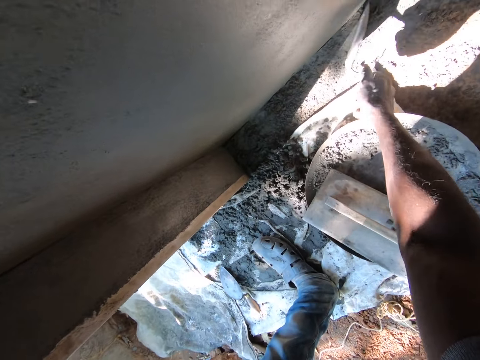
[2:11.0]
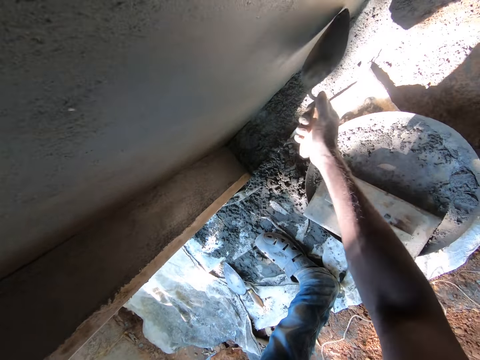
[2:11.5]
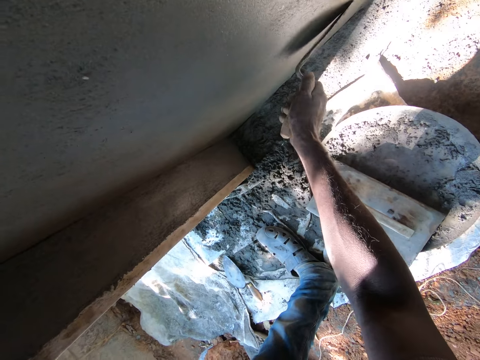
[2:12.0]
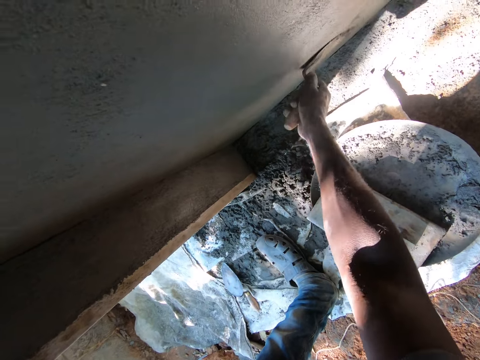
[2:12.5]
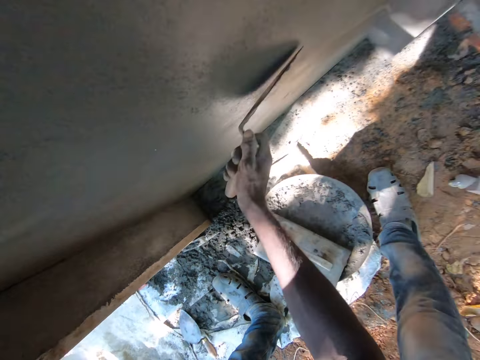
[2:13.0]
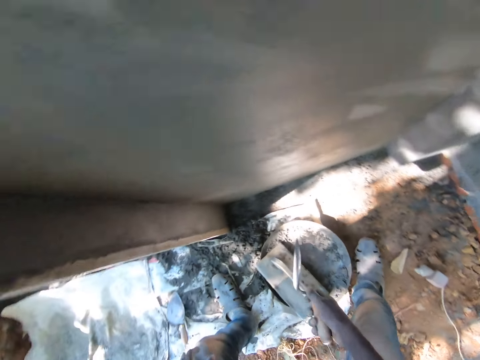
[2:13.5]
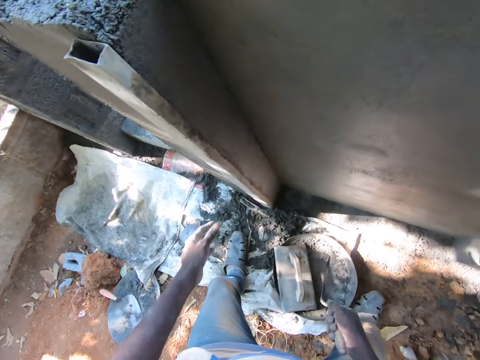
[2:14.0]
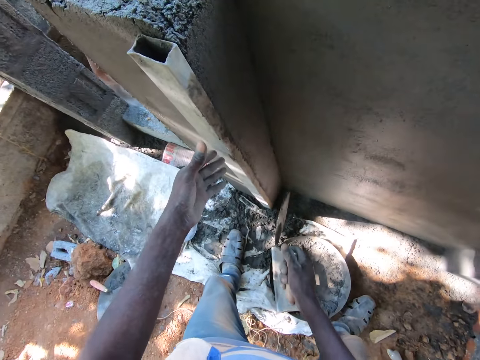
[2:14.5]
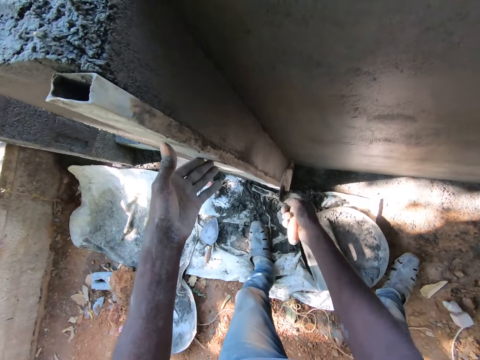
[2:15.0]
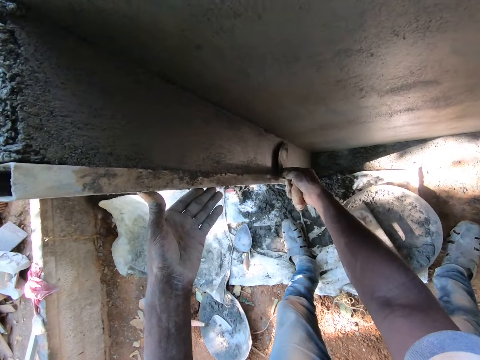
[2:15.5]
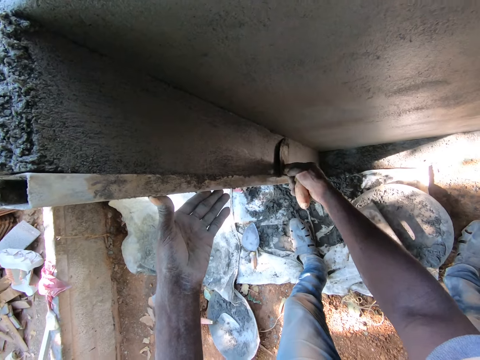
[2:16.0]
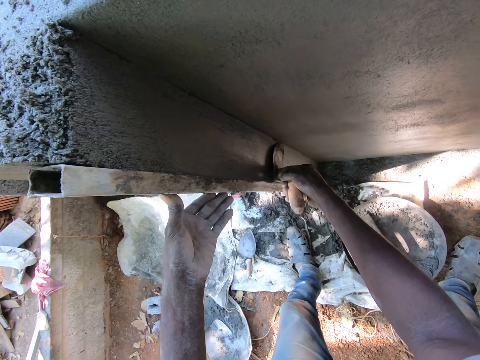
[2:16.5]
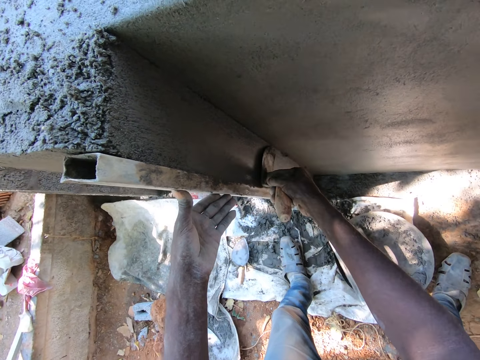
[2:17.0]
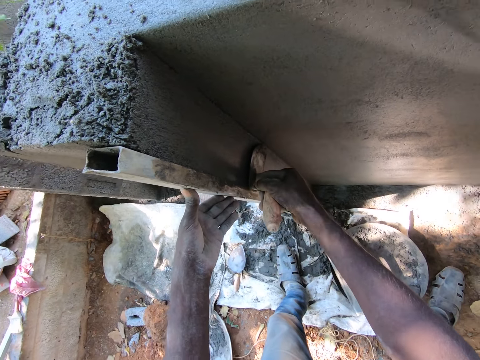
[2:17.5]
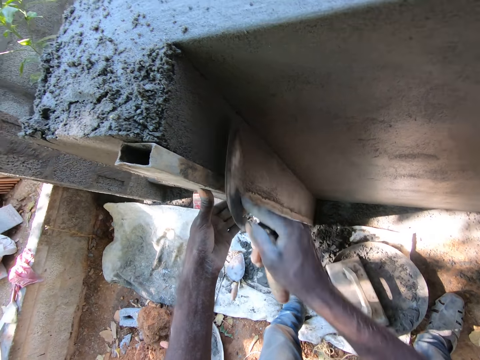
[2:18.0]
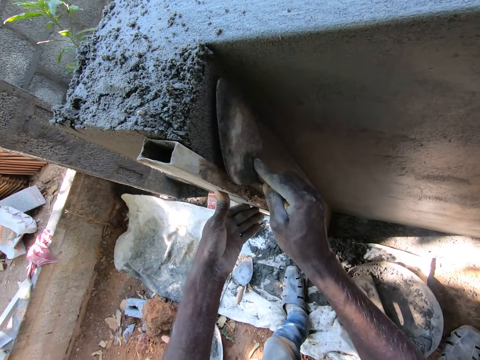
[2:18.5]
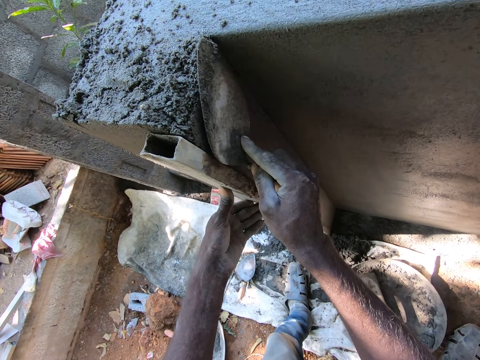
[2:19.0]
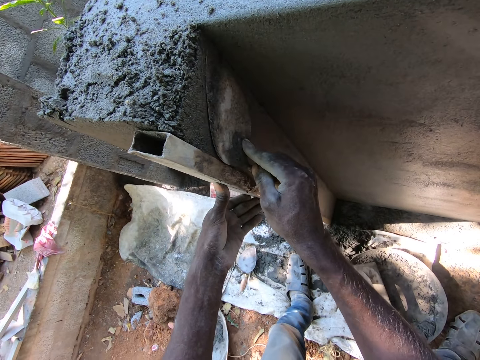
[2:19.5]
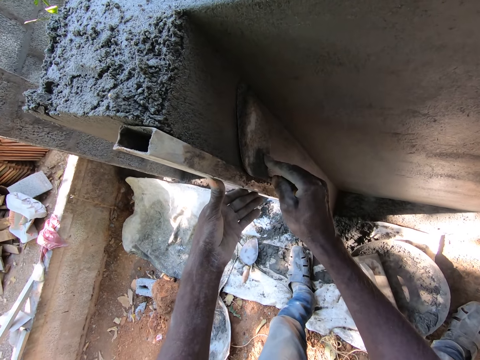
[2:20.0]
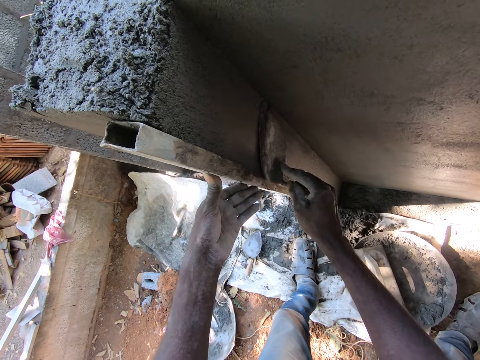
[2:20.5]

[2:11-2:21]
The camera wearer places his left hand on the wall. He smoothens the wall with the bucket trowel in his right hand.

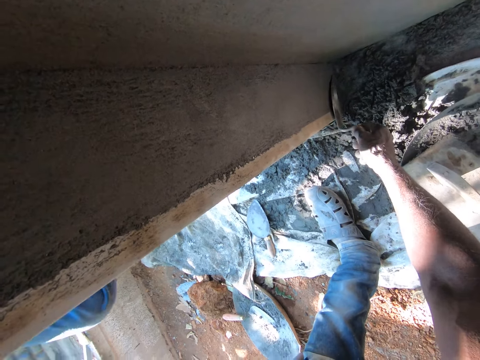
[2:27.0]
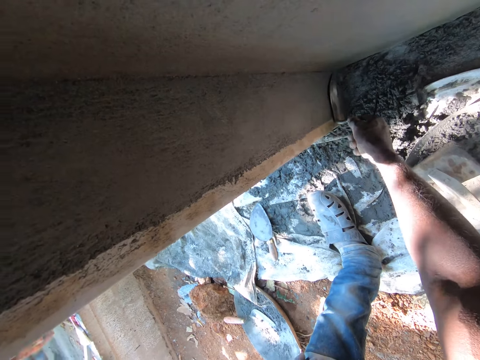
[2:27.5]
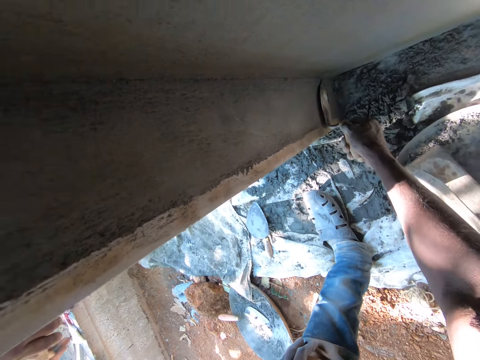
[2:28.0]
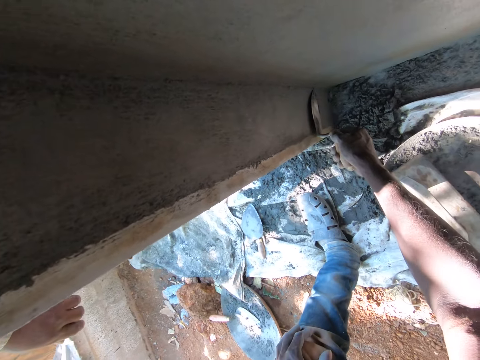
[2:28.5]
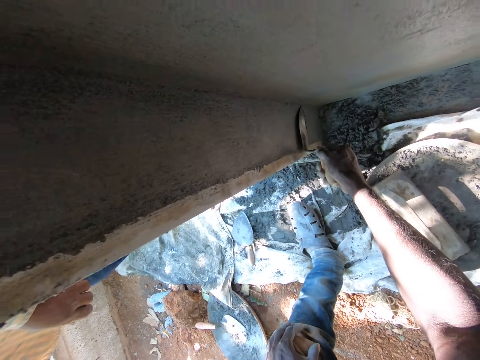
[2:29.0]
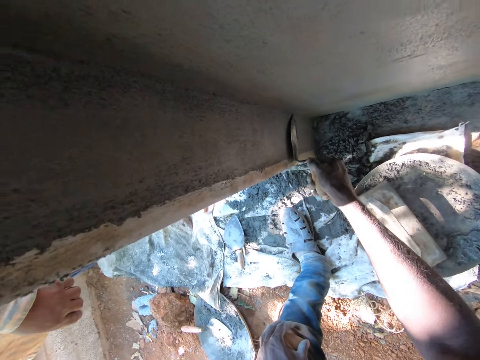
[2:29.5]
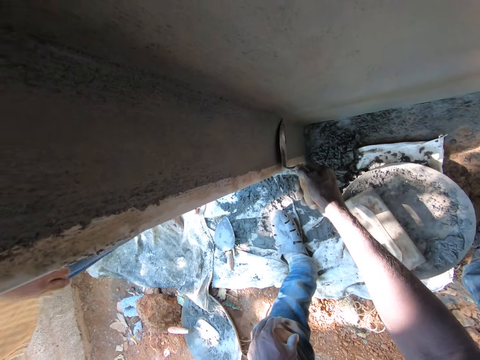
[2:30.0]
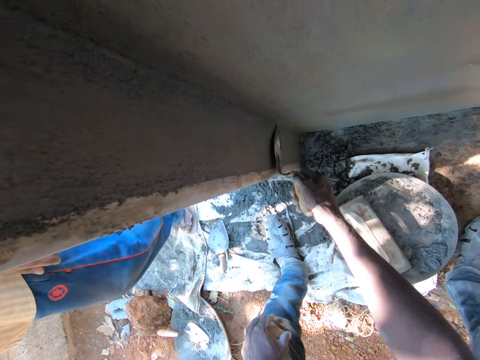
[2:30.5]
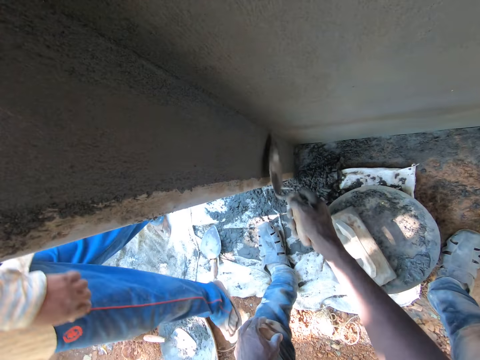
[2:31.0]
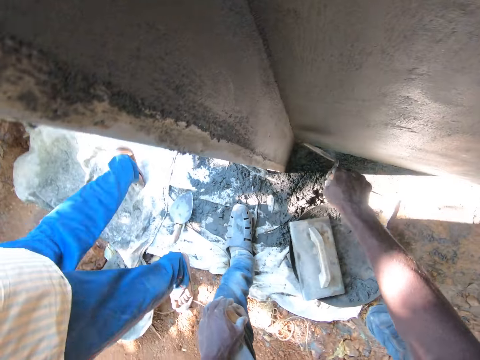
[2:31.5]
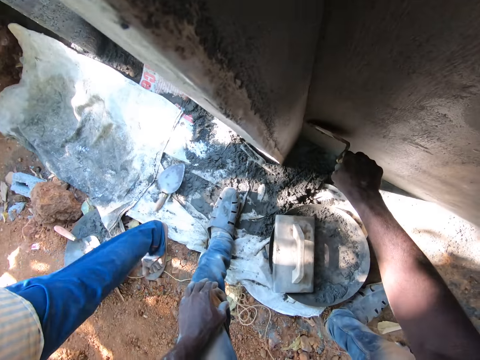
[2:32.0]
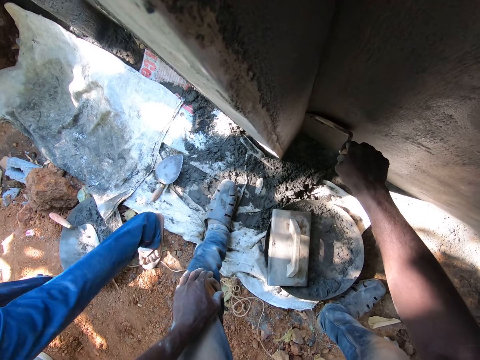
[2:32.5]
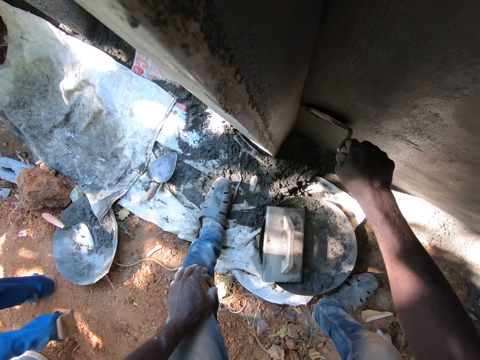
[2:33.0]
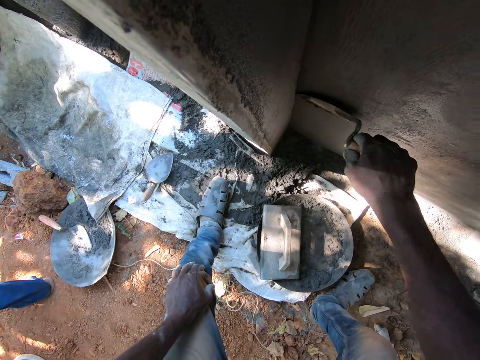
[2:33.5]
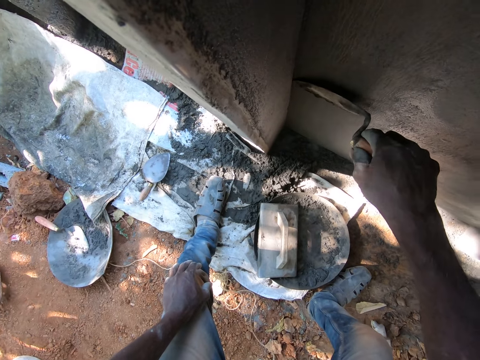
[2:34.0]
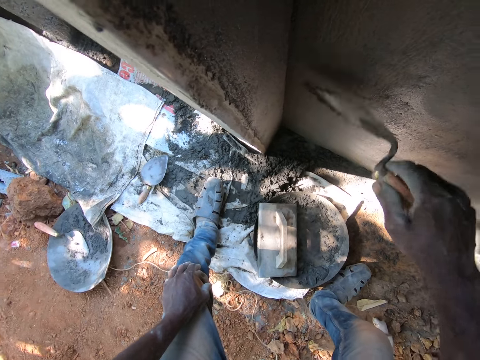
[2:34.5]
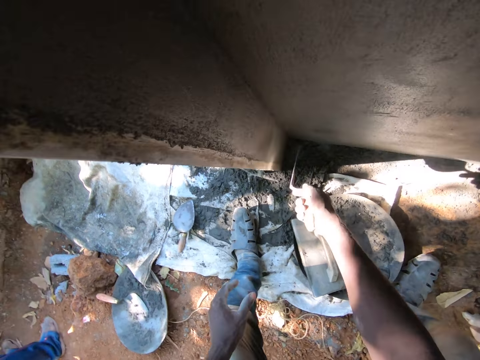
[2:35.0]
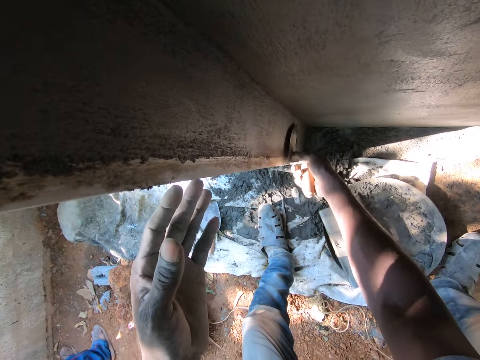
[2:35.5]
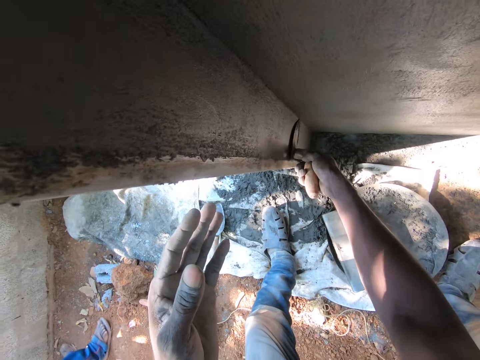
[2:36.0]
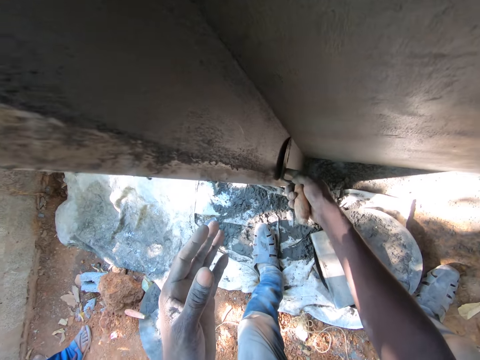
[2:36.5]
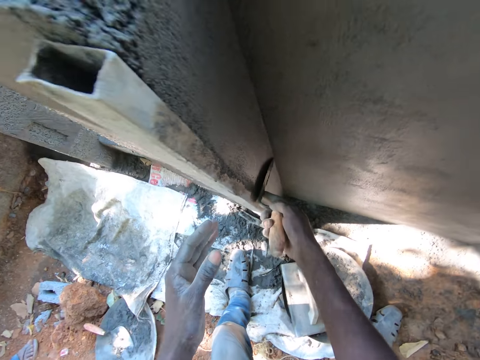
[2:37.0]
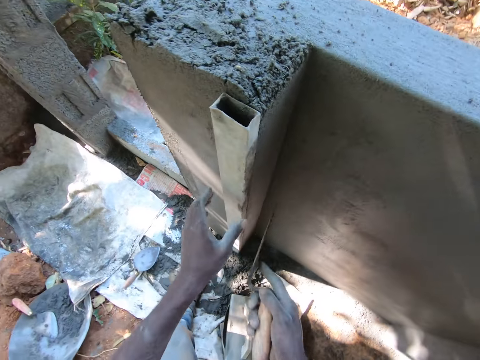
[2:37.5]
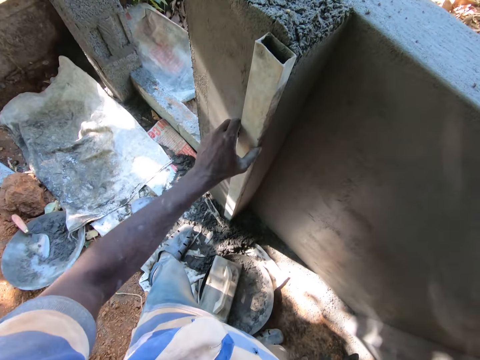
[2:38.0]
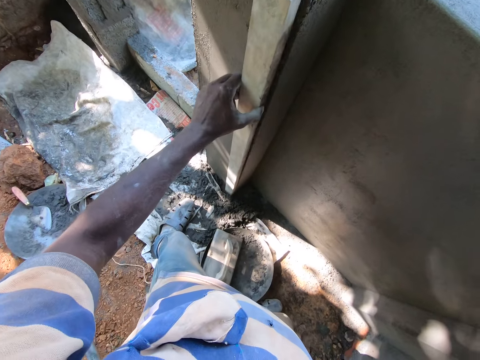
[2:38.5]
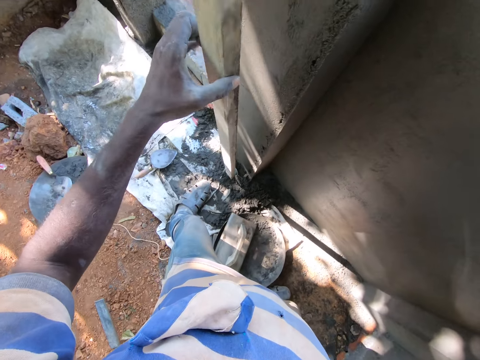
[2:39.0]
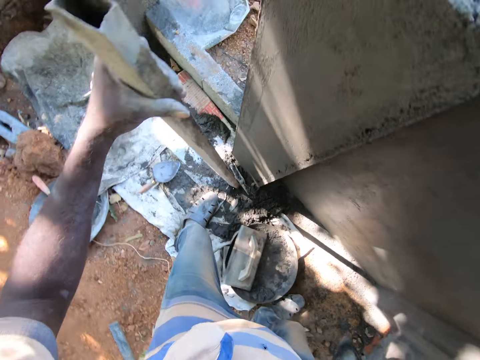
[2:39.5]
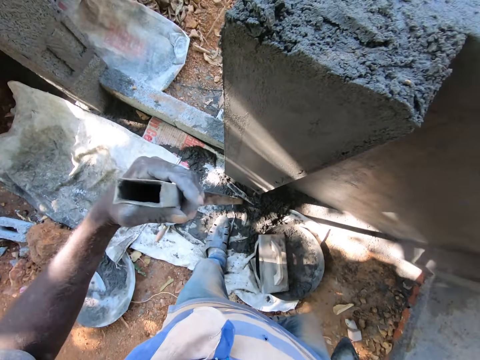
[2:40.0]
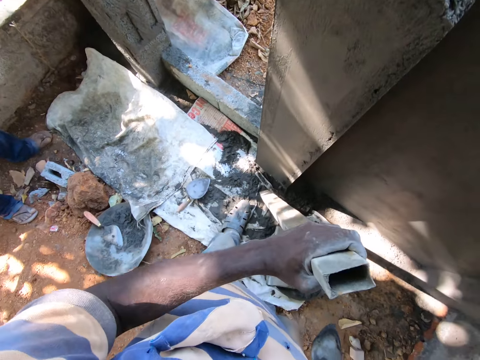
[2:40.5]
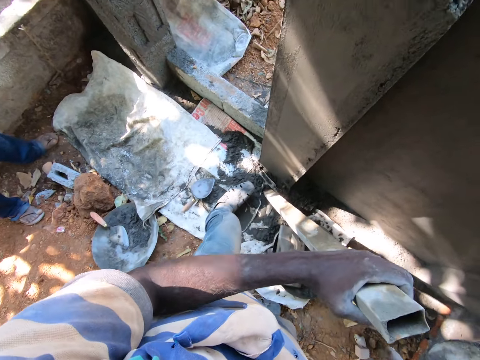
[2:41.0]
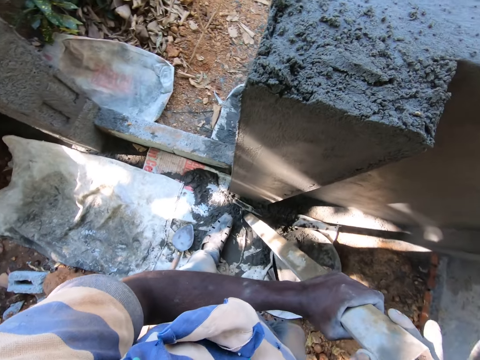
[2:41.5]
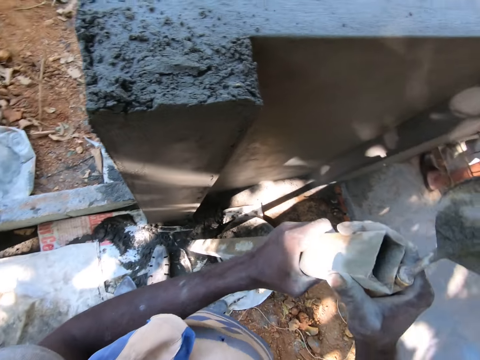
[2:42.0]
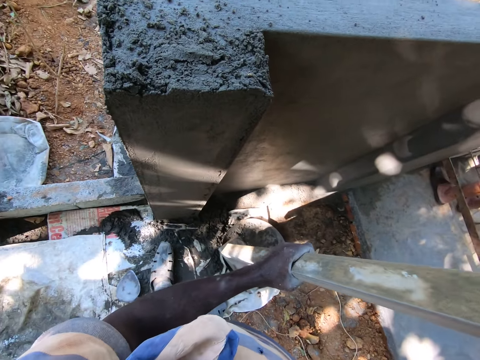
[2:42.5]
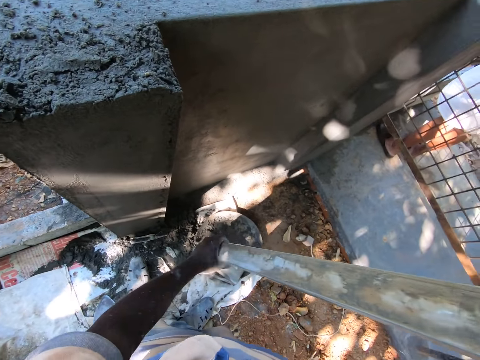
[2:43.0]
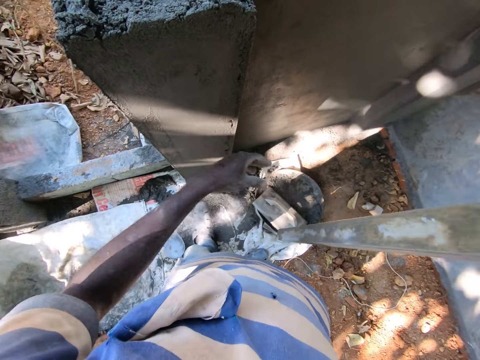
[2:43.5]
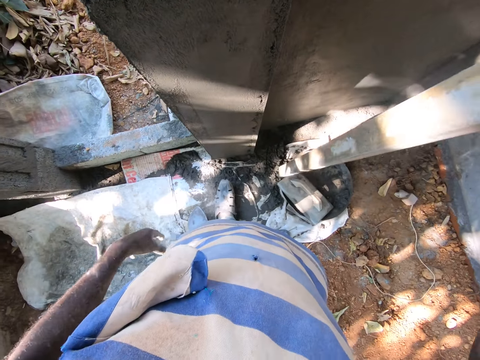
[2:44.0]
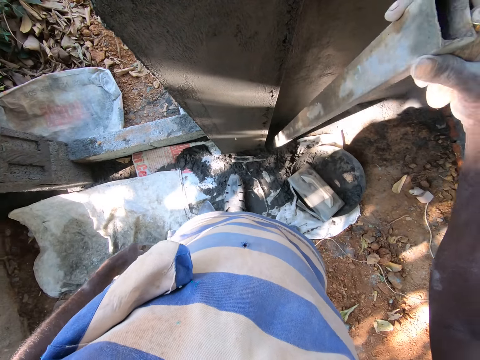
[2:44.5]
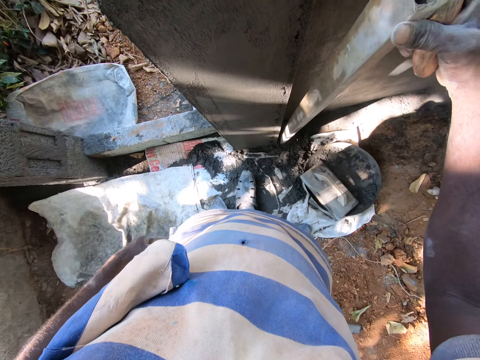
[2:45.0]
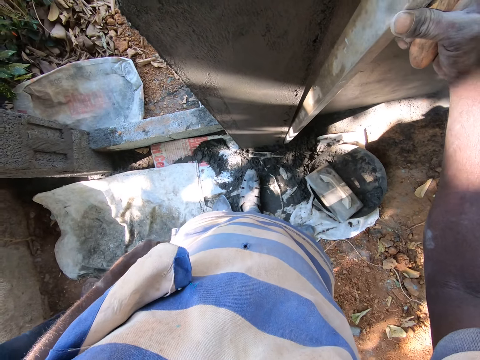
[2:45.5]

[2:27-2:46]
The camera wearer smoothens the wall with the bucket trowel in his right hand. He removes a wooden plank or square plastering metal from the wall with his left hand. He passes the wooden plank from his left hand to his left hand. He cleans off the cement from the wooden plank with his left hand. He plasters the wooden plank in his right hand to the wall.
